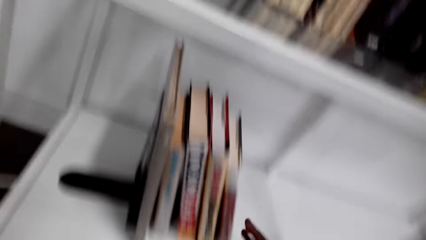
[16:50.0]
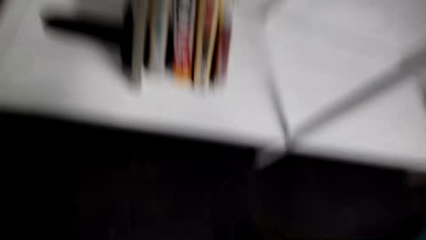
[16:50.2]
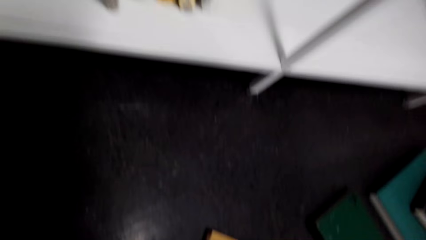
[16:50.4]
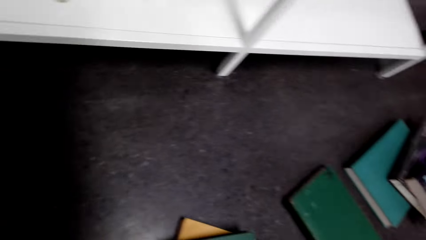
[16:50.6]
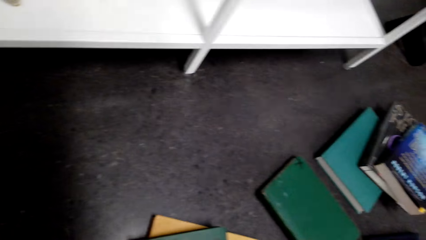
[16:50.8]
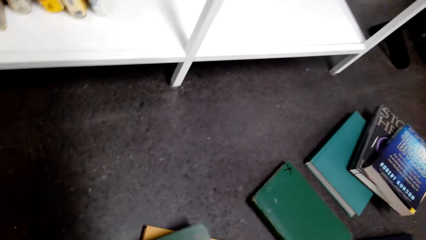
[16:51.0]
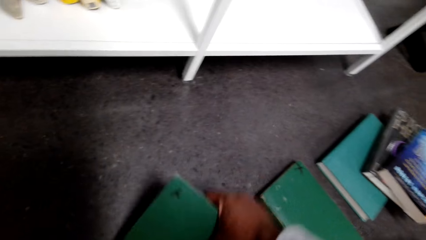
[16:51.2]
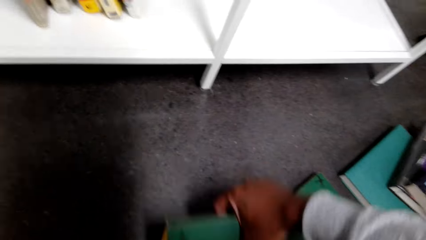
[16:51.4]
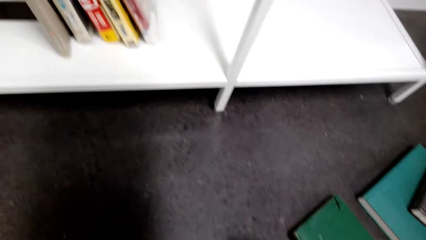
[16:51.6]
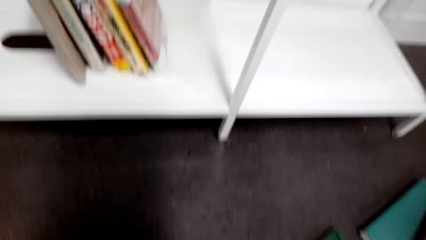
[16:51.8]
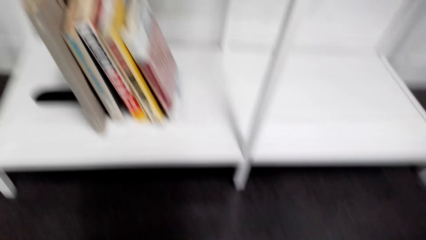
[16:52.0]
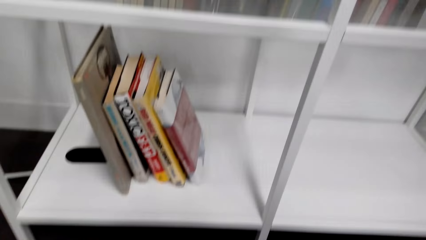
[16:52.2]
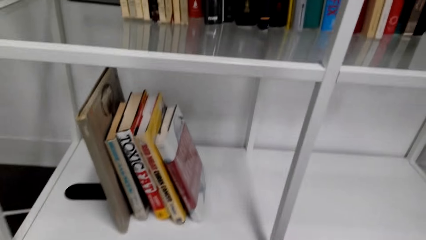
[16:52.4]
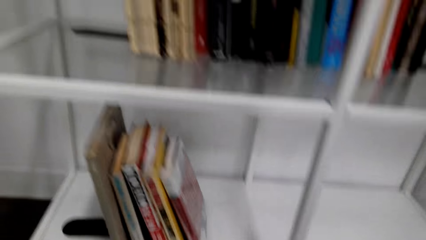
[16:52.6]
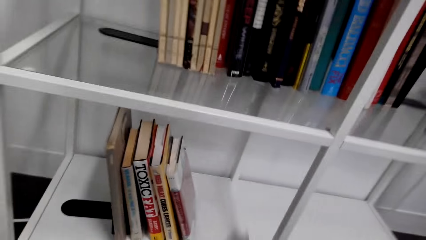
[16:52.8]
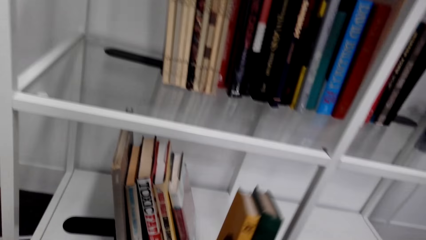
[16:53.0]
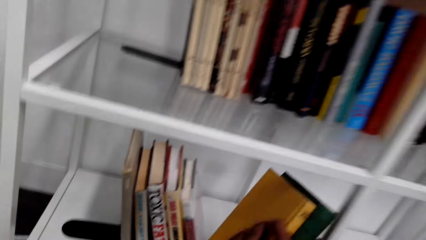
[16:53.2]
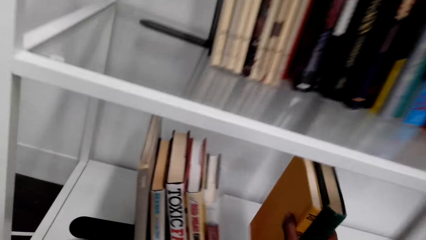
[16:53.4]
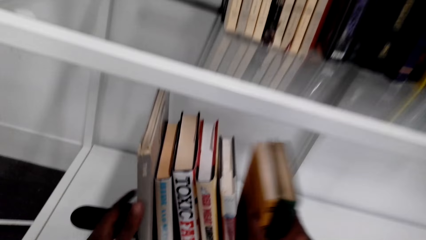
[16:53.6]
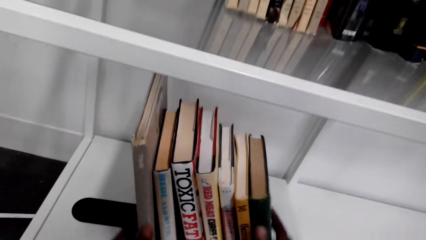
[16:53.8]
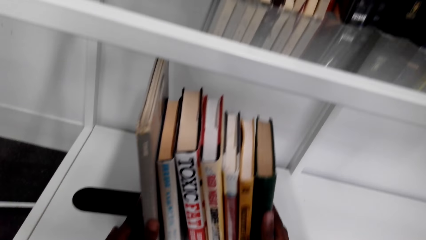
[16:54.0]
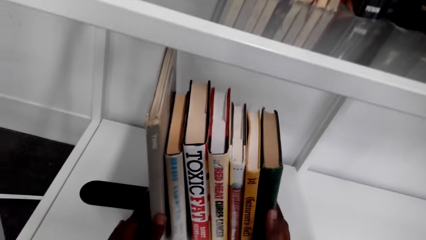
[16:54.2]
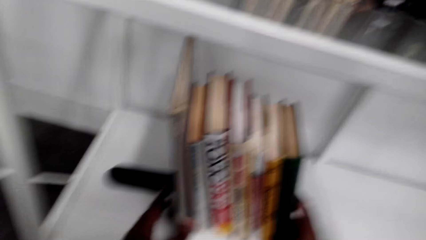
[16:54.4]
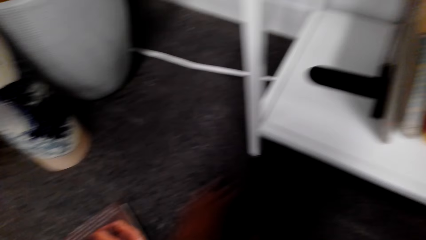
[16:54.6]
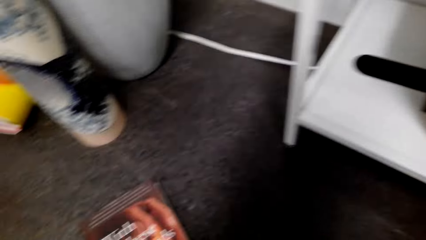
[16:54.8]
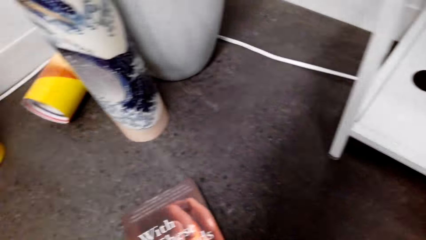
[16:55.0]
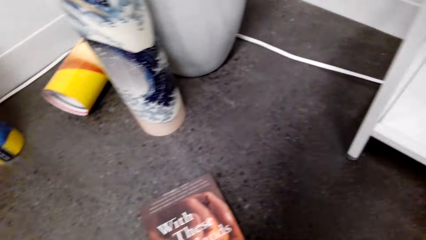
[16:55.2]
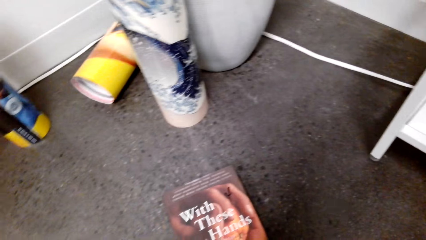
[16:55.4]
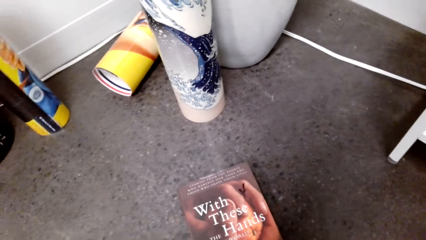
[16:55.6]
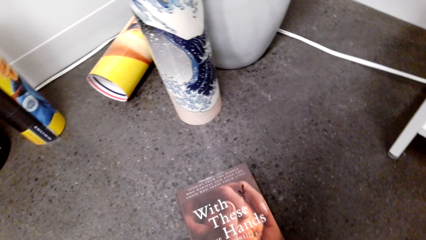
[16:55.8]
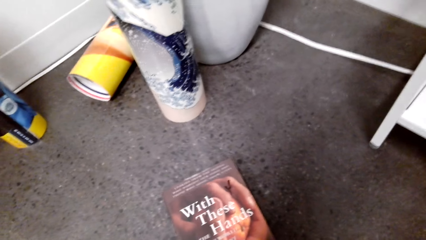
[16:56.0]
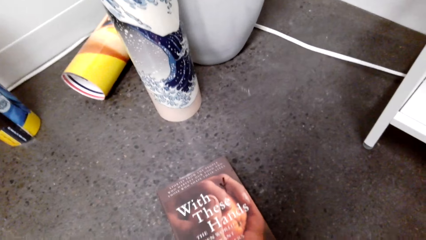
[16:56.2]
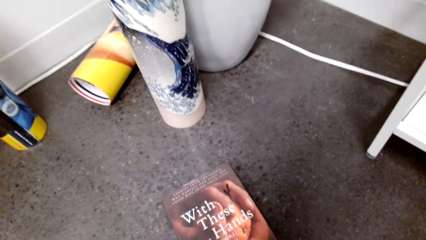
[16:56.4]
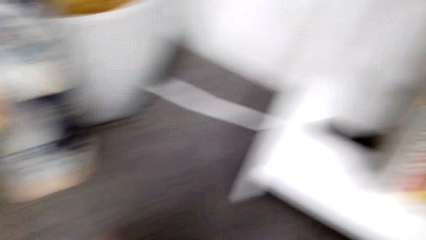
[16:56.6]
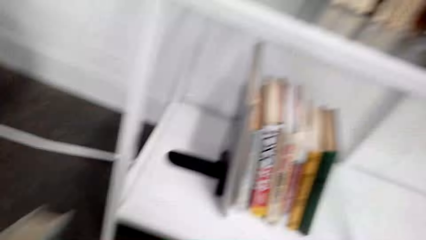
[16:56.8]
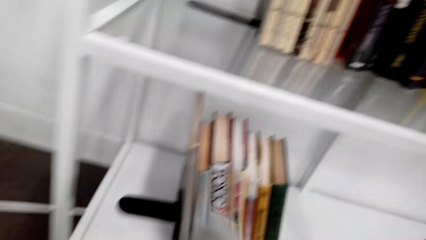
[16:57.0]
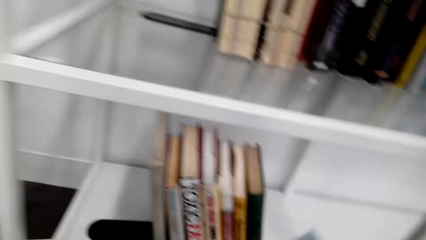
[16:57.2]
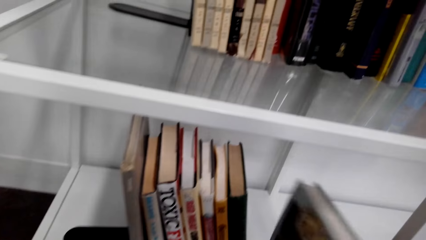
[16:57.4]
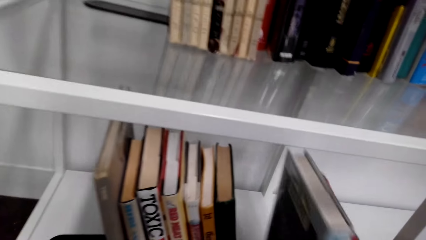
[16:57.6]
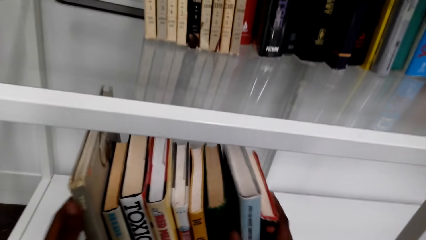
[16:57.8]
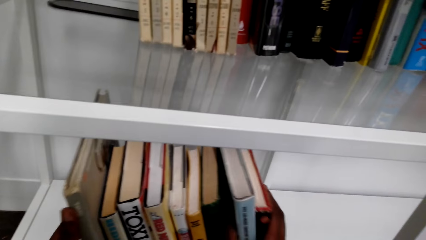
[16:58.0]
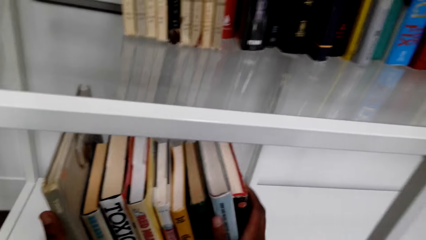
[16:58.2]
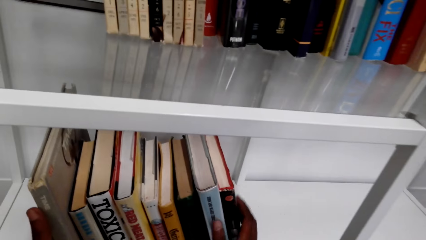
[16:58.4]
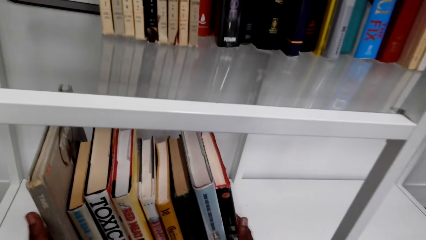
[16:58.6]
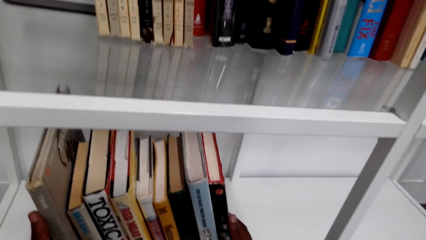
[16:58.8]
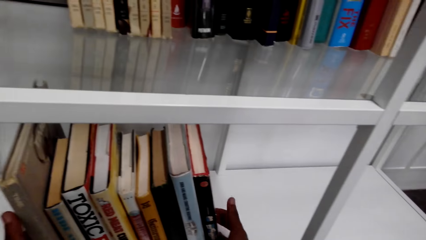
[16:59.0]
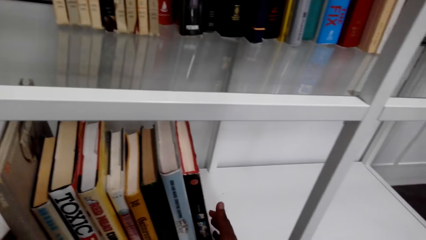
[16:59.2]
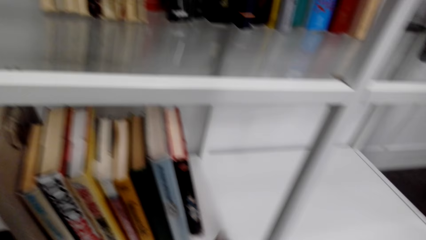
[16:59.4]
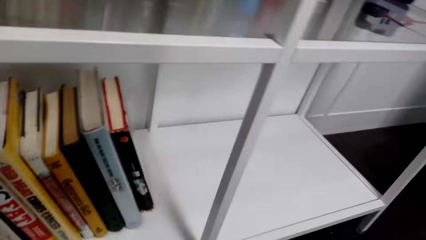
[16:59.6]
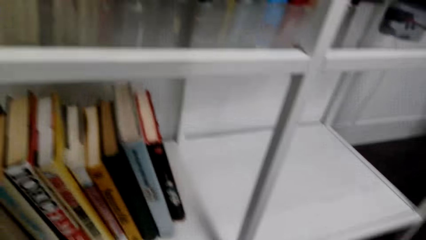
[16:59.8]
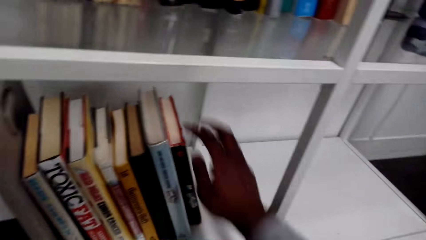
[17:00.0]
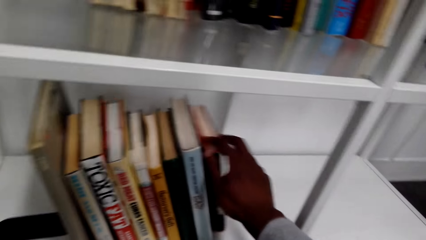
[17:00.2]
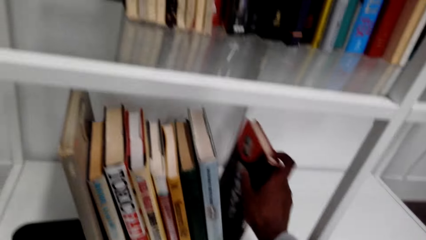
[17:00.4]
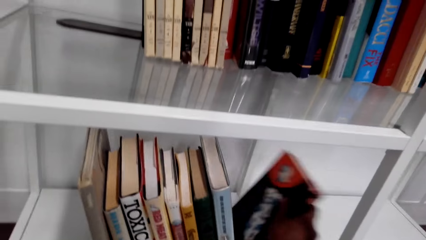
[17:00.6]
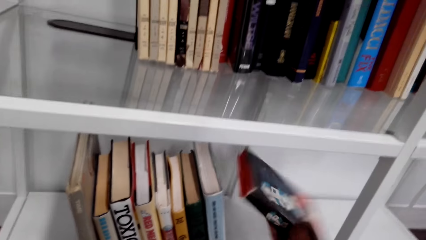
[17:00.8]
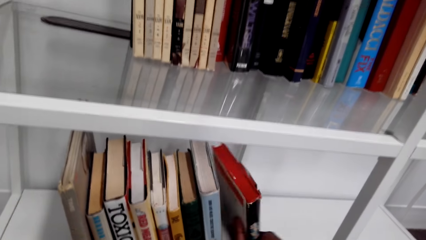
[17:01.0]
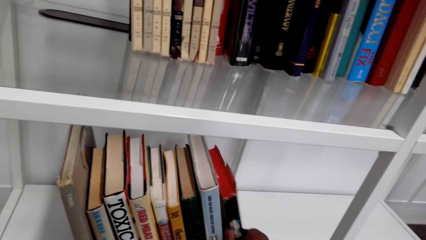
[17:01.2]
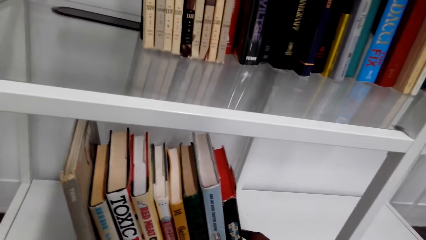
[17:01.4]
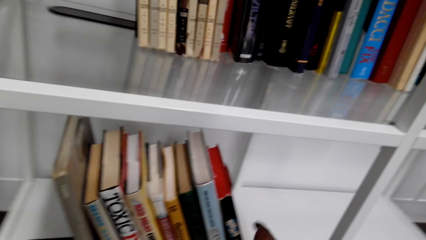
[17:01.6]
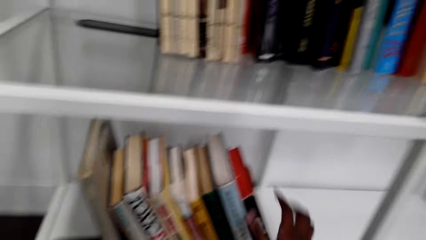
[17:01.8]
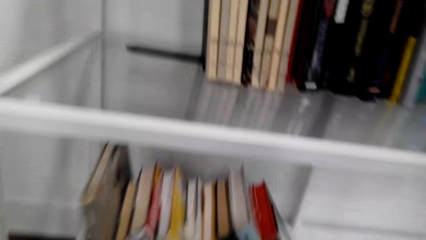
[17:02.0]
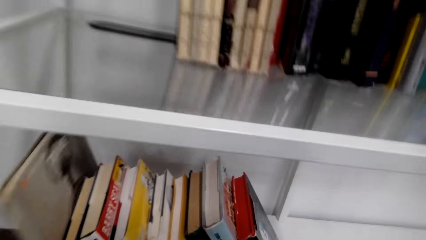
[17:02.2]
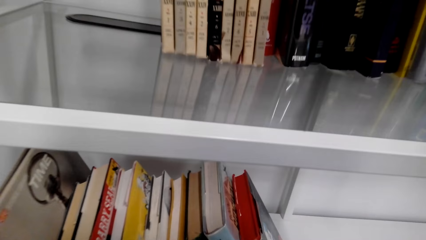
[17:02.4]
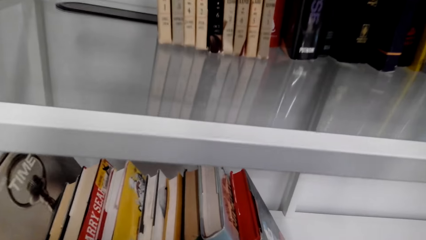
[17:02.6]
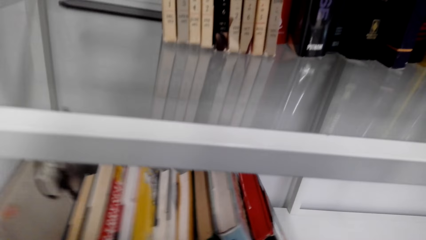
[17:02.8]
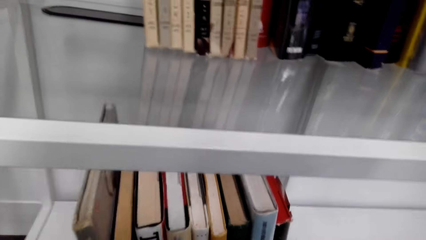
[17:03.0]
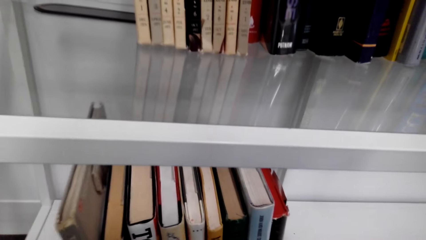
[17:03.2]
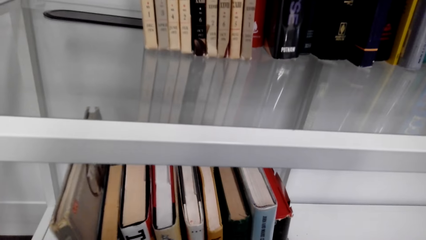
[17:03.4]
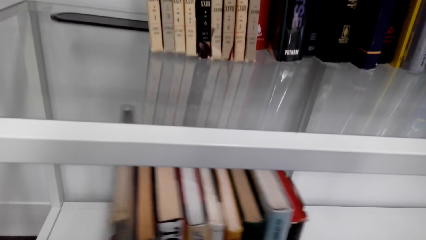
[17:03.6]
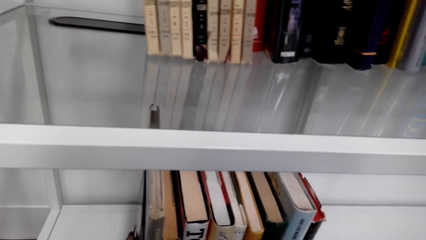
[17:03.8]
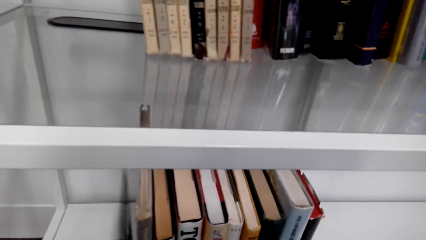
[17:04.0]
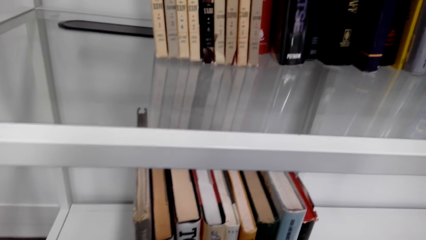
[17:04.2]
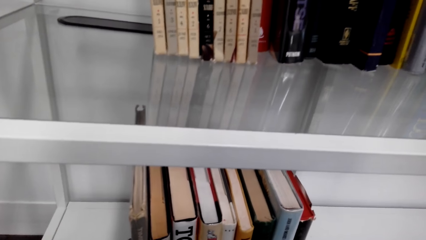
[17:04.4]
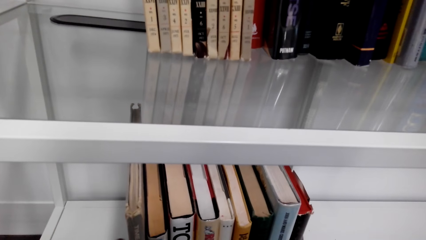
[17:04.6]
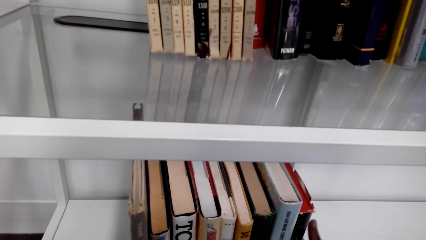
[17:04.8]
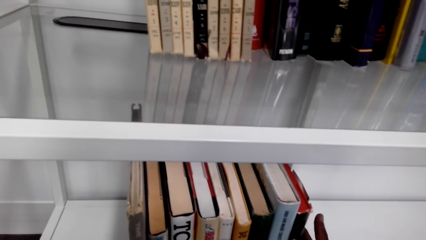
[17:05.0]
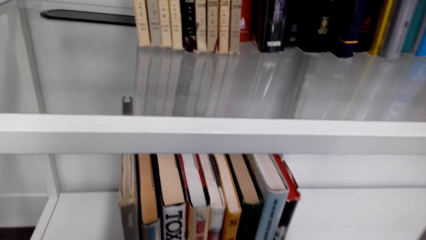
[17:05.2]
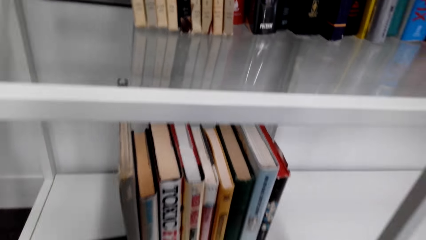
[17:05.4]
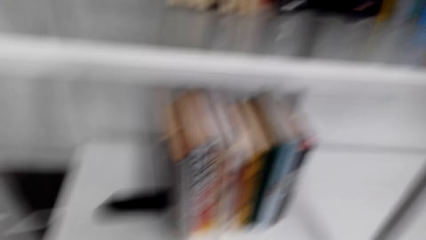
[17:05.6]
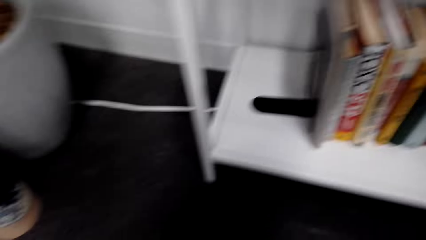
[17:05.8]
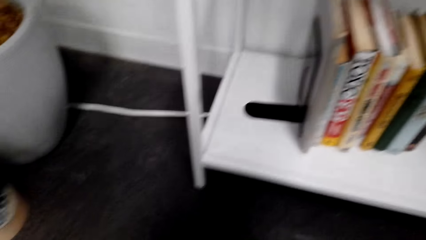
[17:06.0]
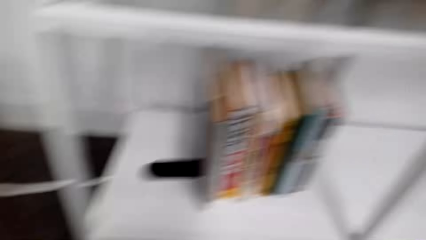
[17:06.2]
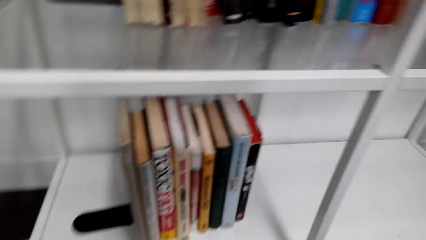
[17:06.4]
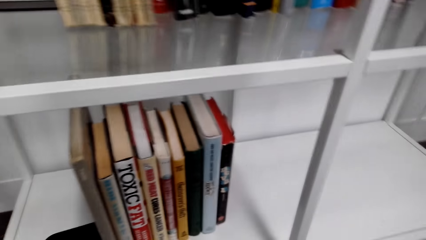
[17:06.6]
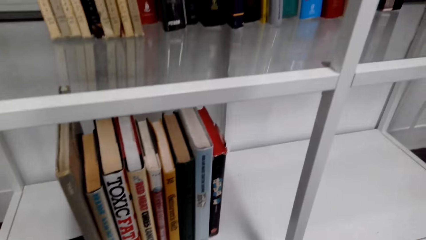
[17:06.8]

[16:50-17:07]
The camera wearer picks books from the floor. They put the books on the shelf. They pick the books from the floor. They put the books on the shelf. They move the books on the shelf.
